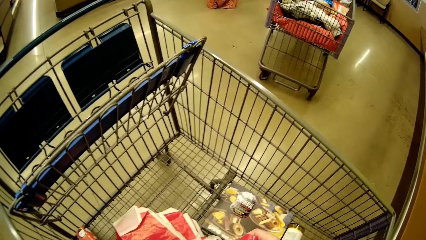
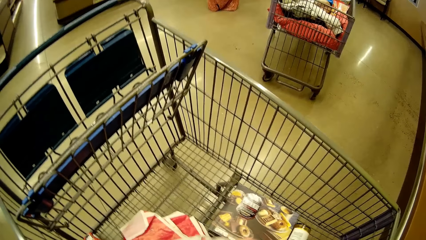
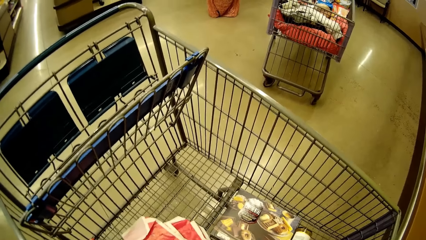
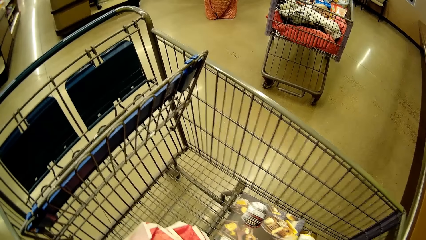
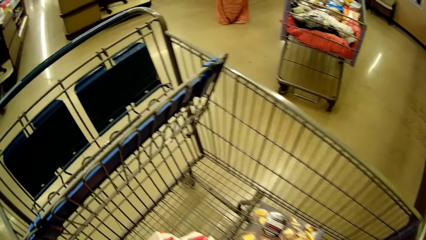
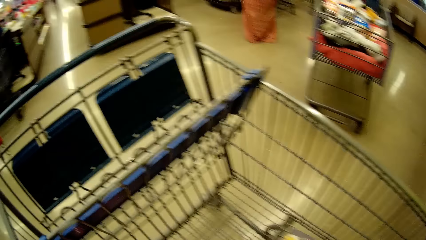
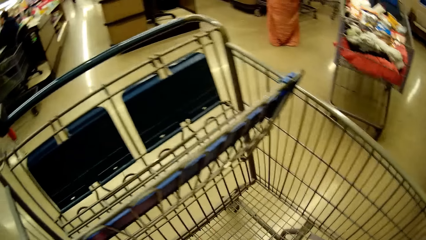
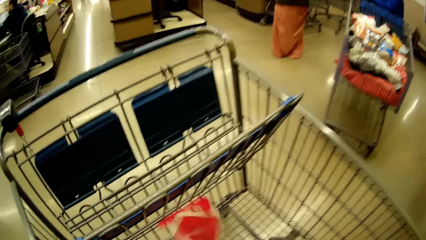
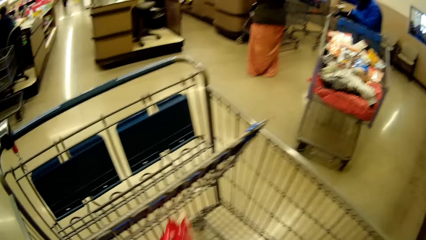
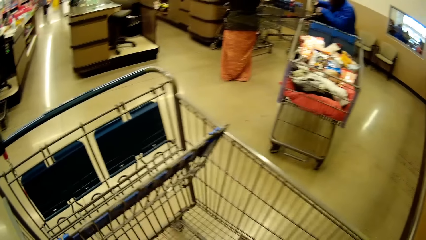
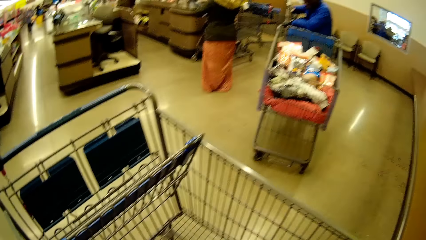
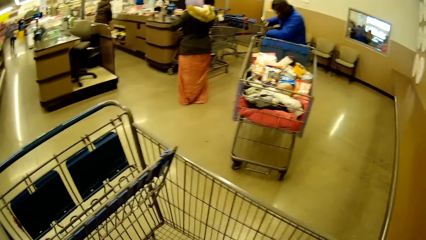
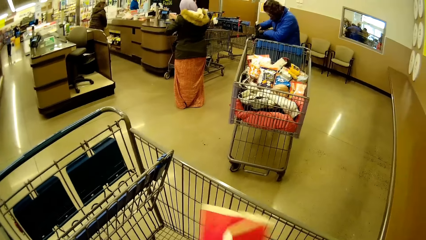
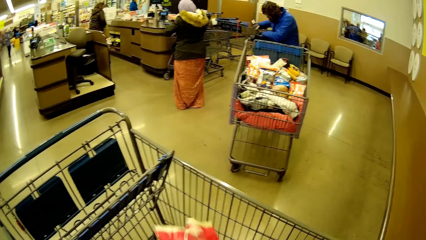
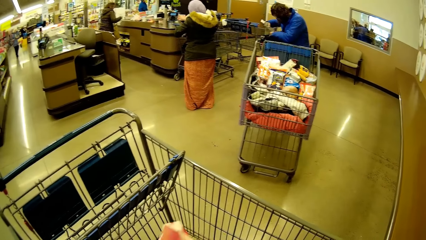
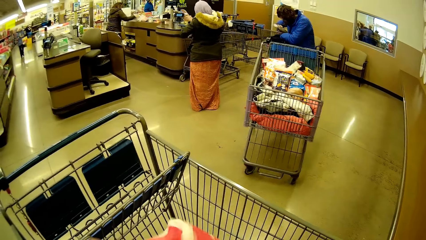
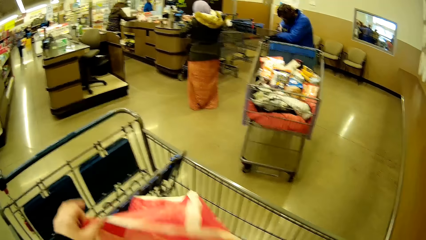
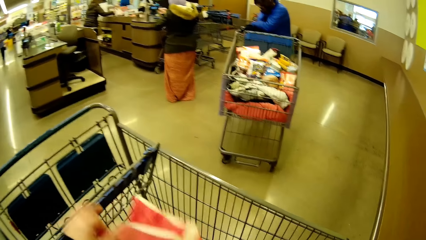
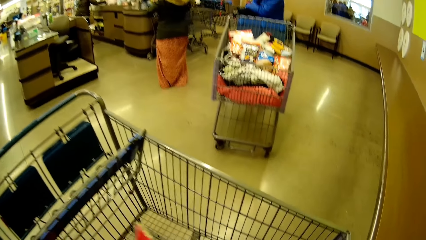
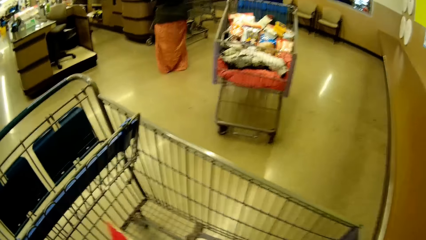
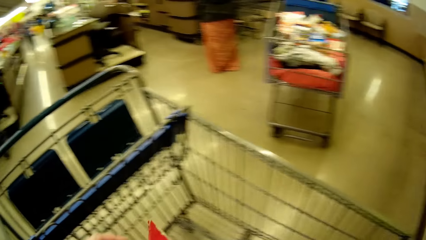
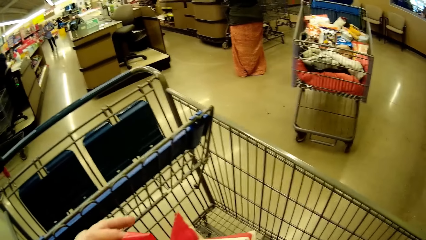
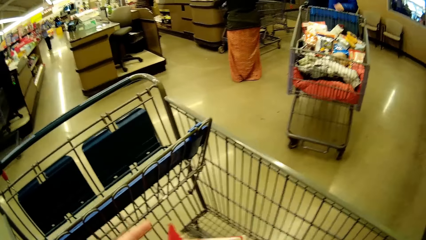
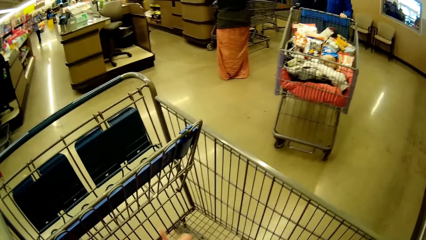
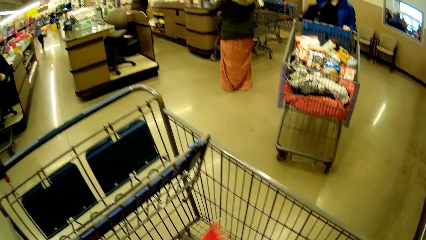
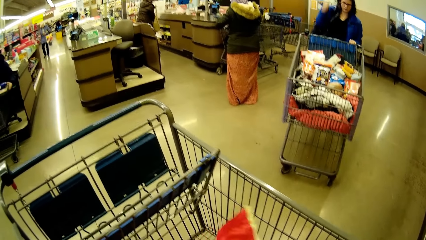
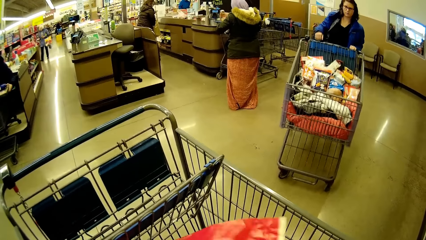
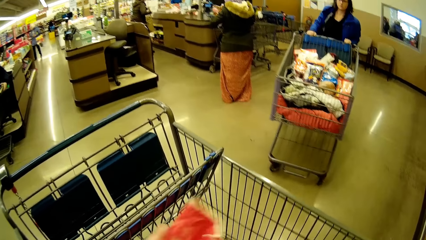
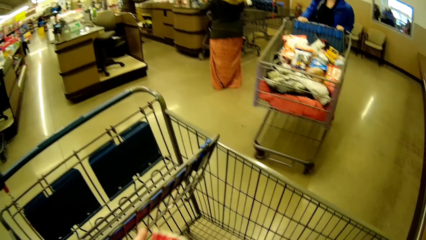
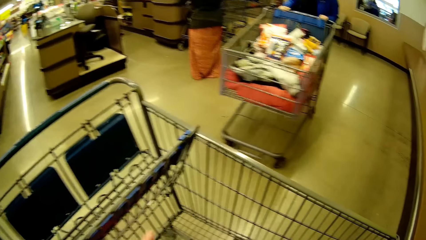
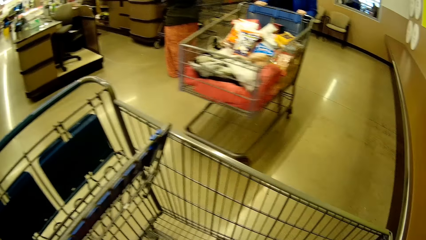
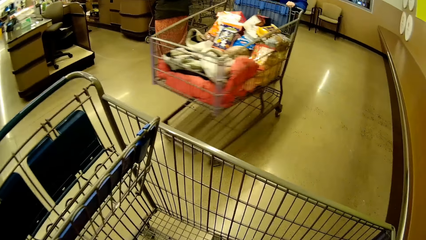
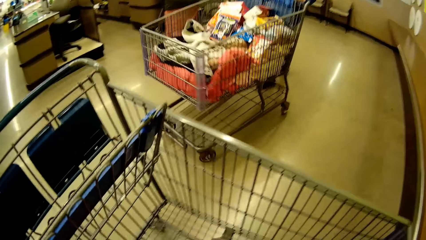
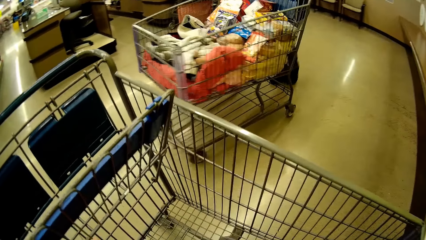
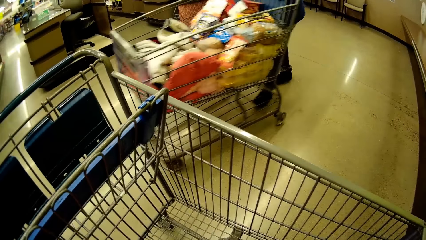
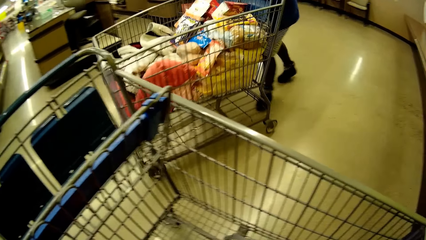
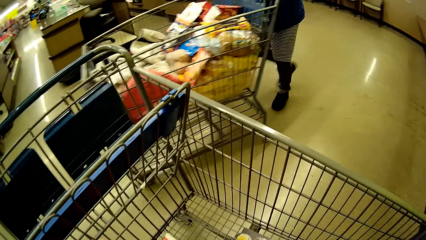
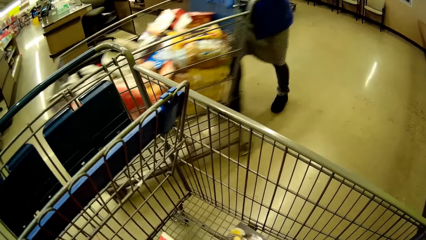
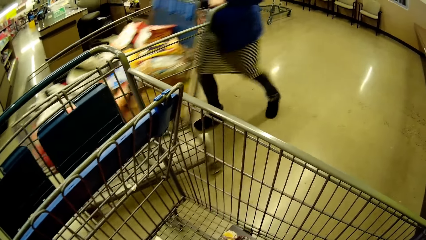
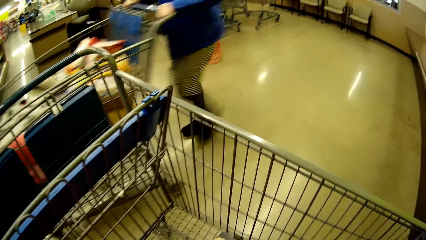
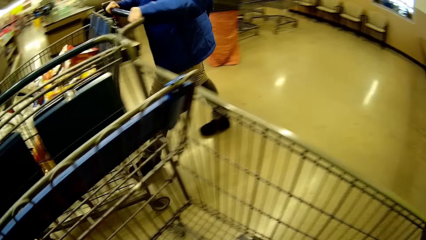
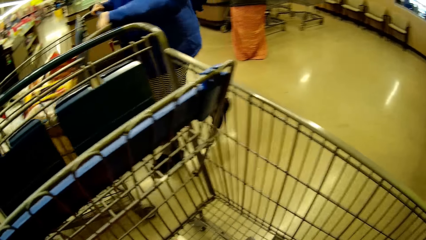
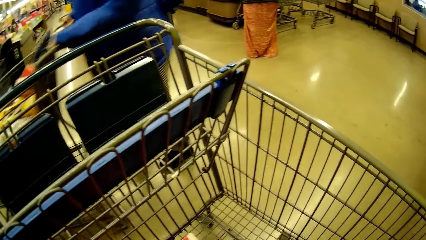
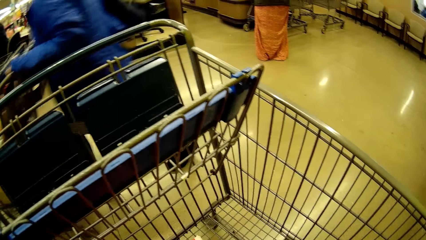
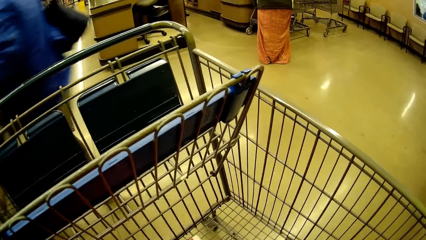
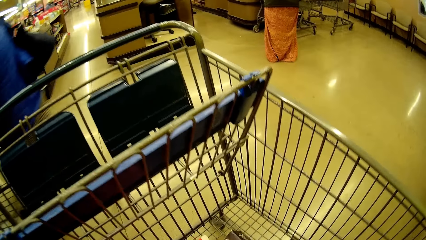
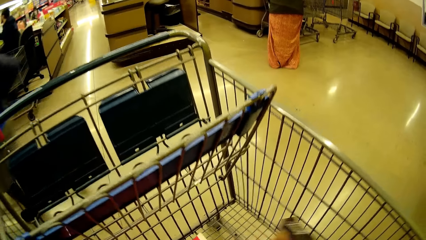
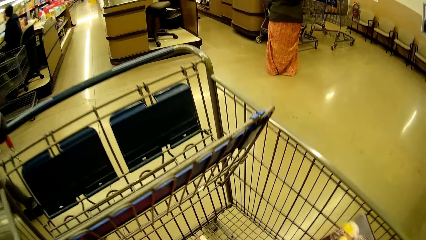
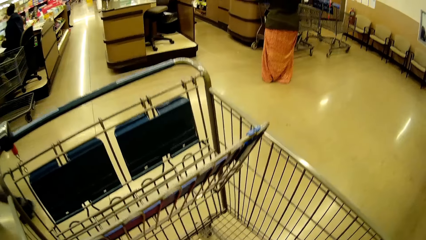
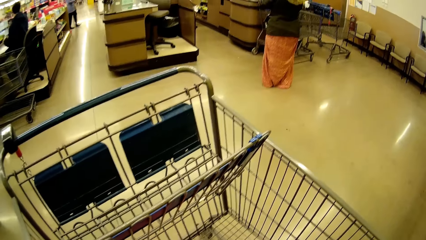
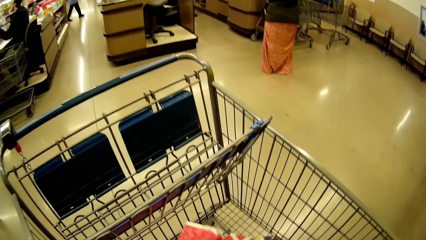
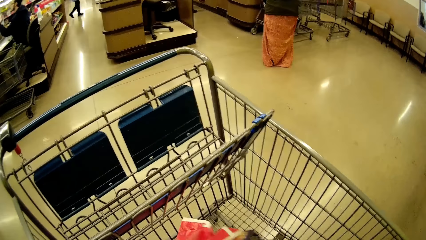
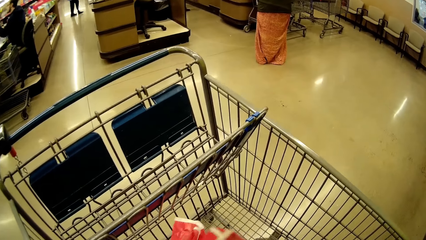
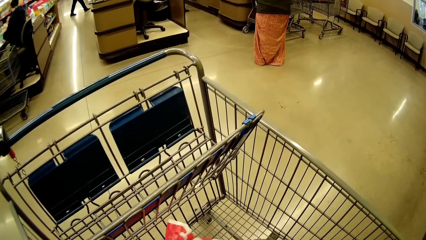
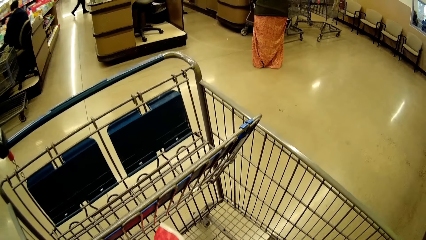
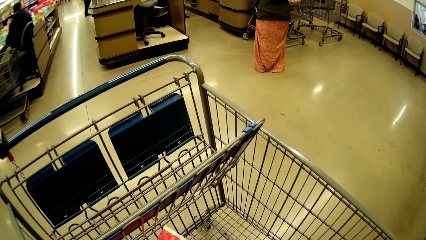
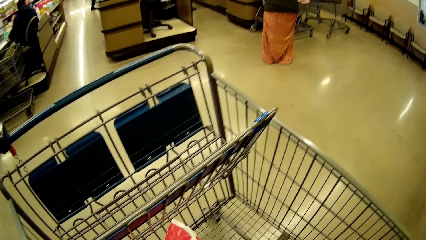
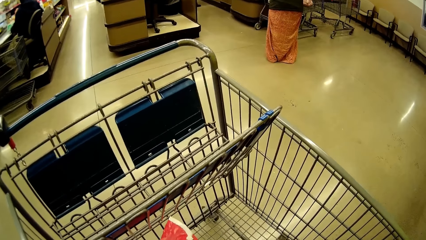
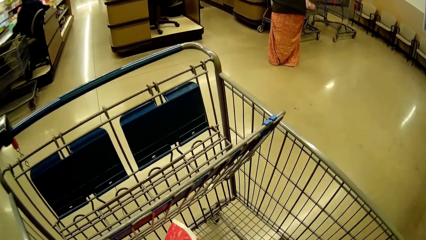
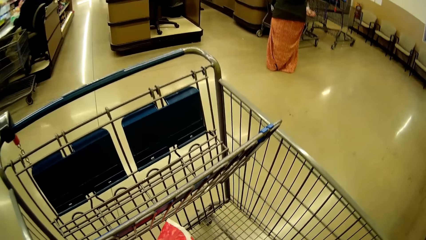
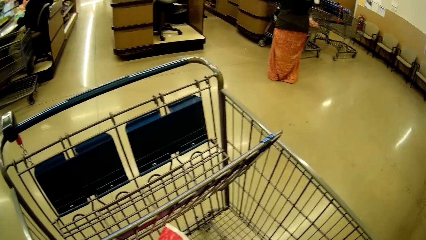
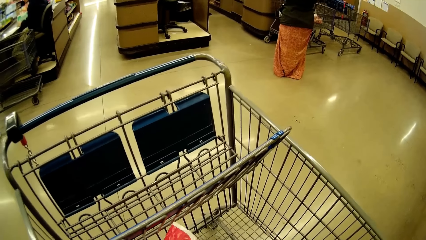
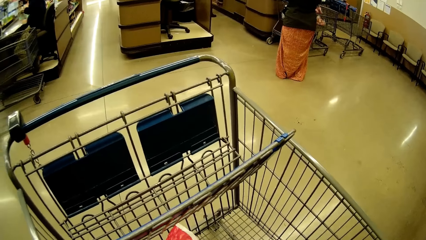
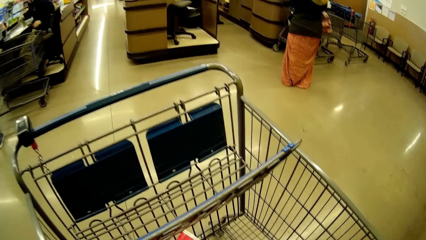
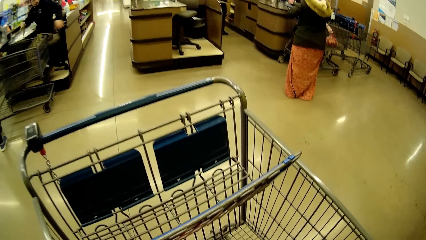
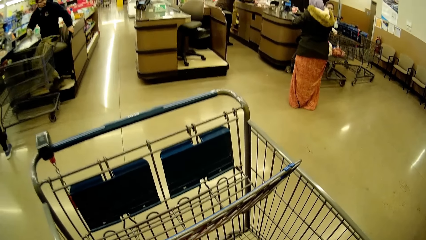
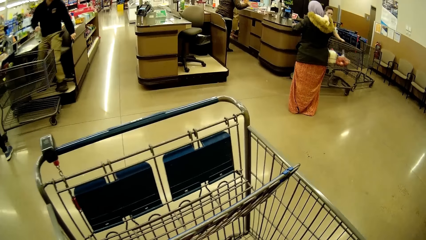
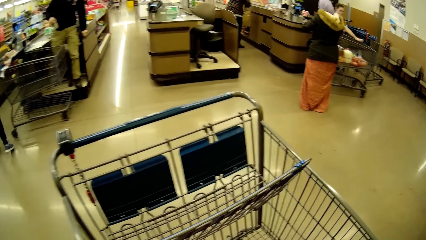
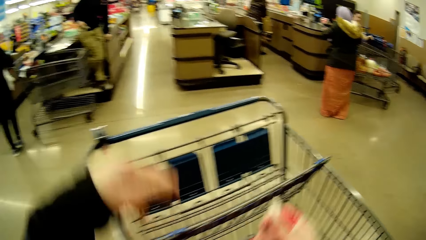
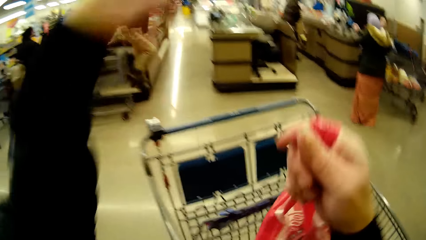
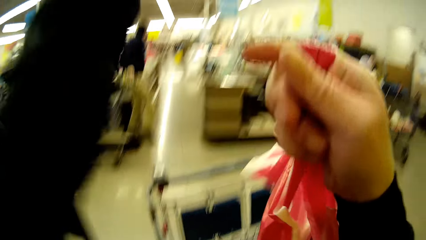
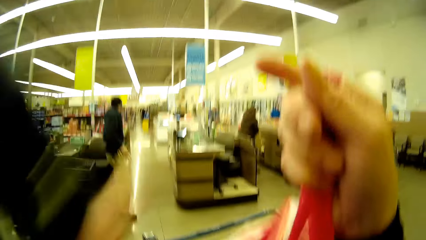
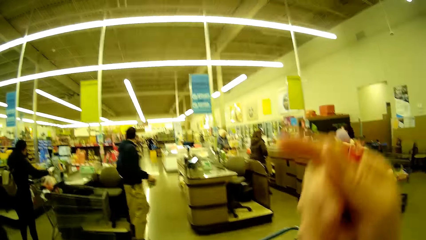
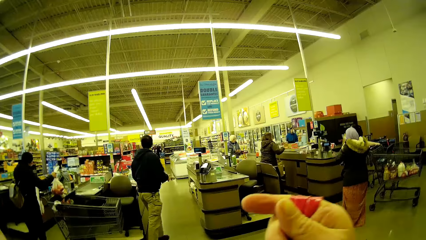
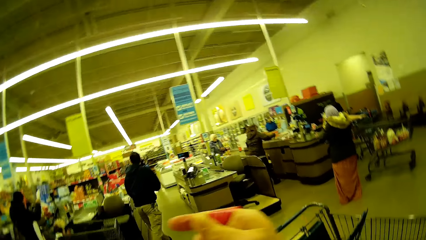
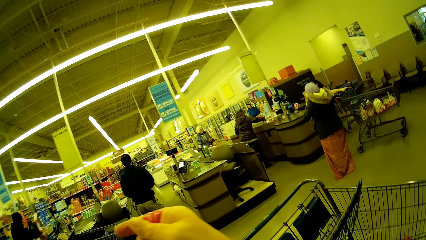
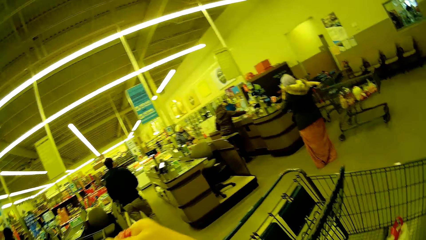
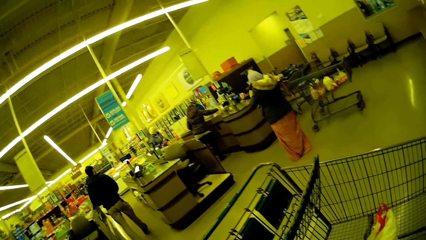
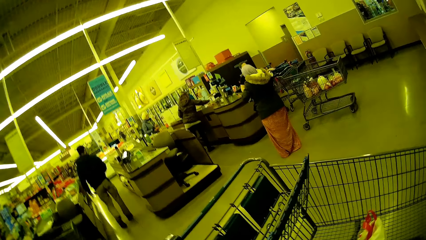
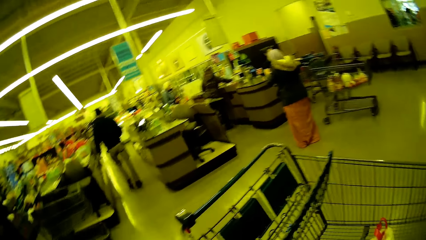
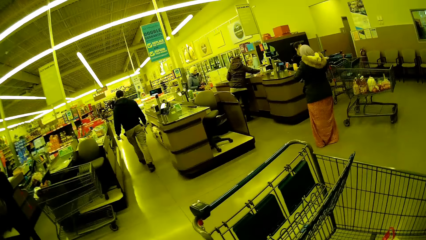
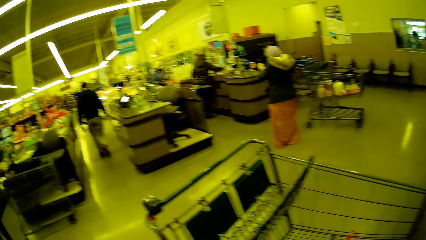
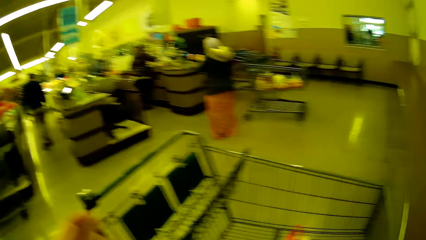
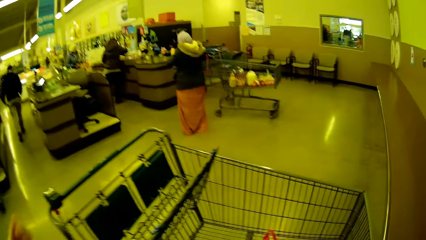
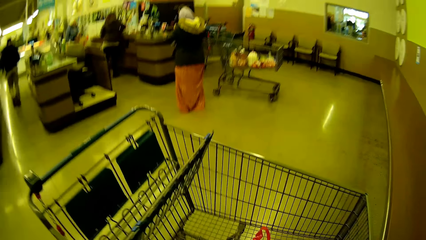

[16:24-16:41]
The camera wearer picks up a paper. They open the paper. They pick up the continental cookie. They put the continental cookie in the paper. They lift the paper. They pass the paper to the left hand.
